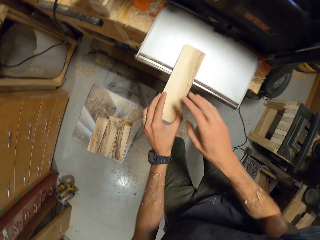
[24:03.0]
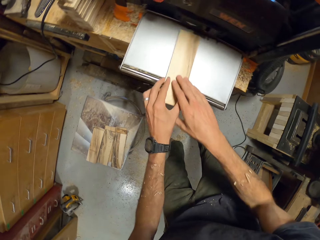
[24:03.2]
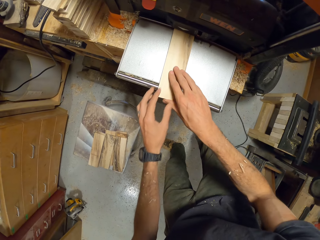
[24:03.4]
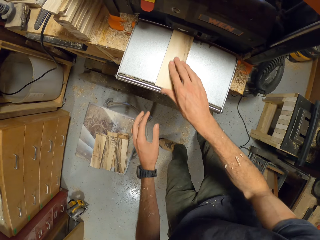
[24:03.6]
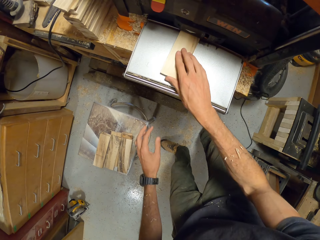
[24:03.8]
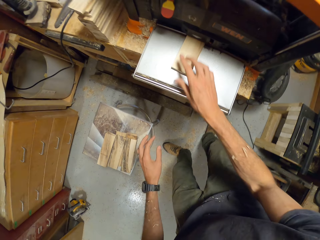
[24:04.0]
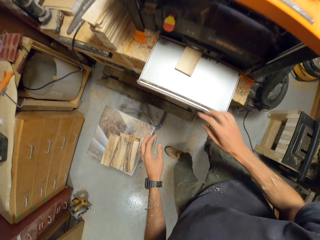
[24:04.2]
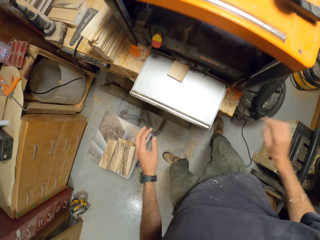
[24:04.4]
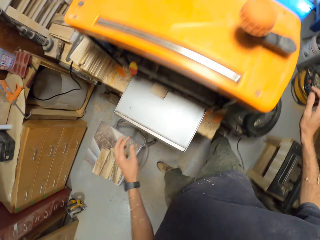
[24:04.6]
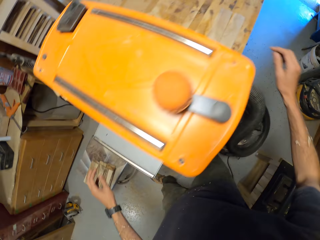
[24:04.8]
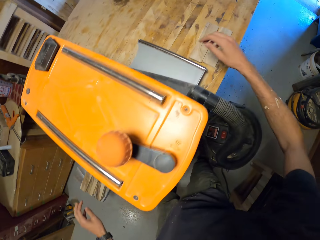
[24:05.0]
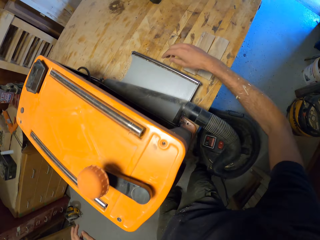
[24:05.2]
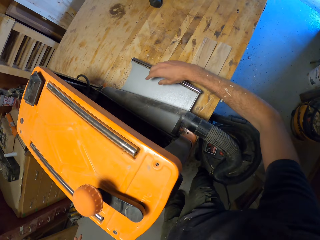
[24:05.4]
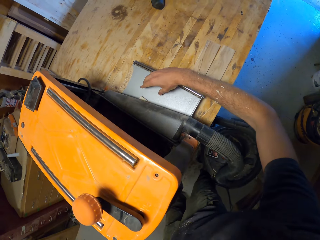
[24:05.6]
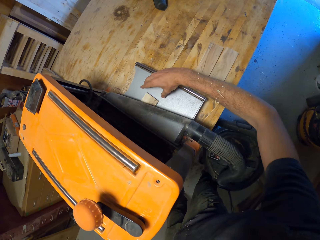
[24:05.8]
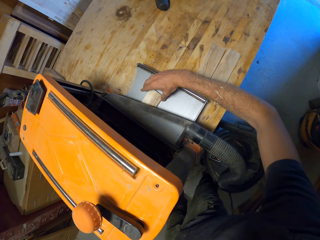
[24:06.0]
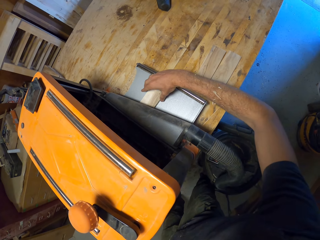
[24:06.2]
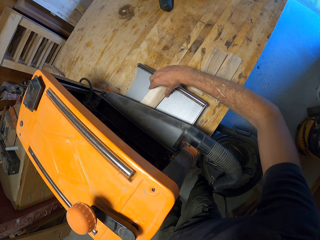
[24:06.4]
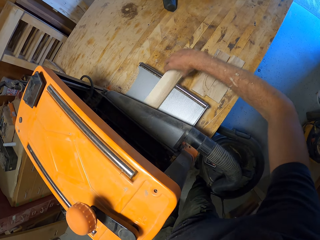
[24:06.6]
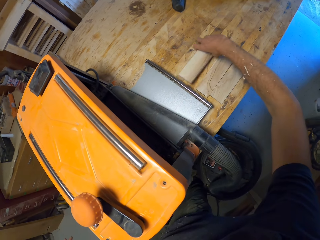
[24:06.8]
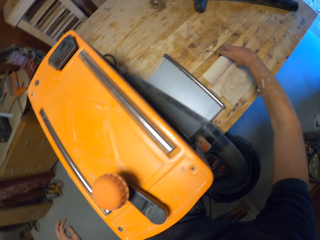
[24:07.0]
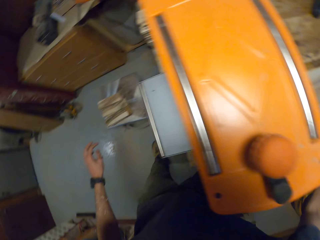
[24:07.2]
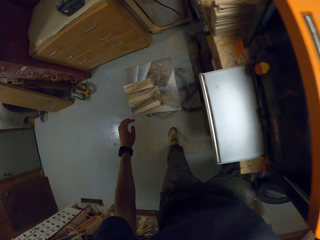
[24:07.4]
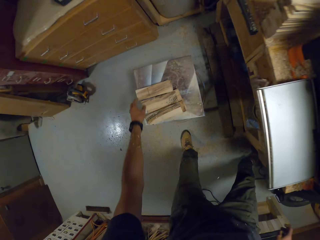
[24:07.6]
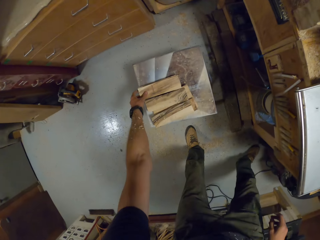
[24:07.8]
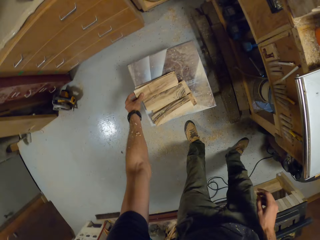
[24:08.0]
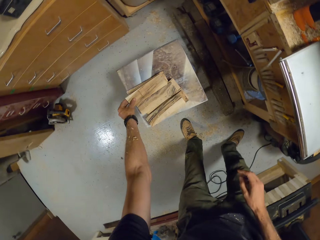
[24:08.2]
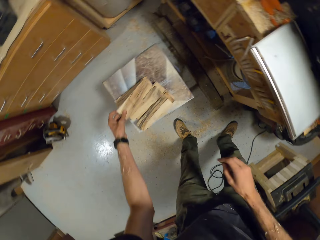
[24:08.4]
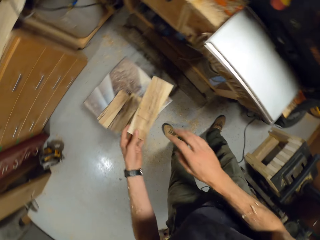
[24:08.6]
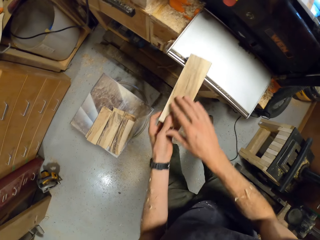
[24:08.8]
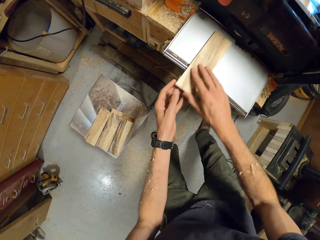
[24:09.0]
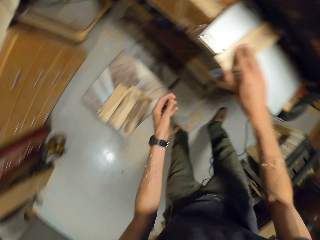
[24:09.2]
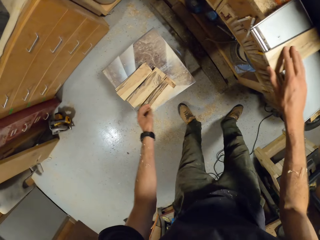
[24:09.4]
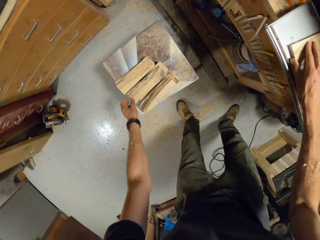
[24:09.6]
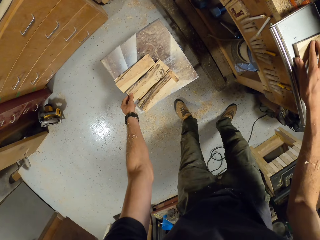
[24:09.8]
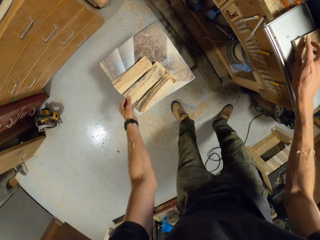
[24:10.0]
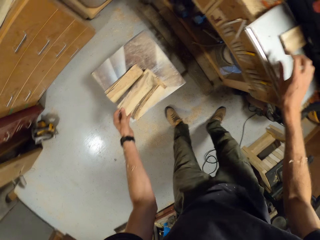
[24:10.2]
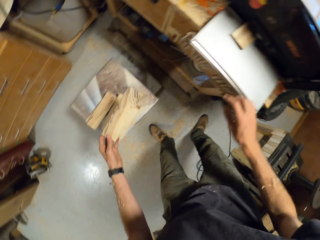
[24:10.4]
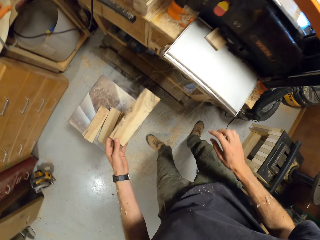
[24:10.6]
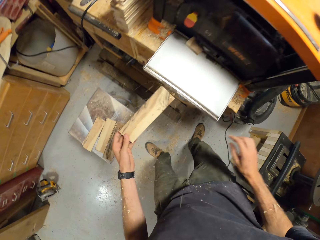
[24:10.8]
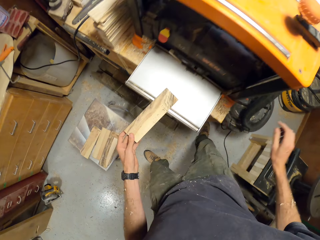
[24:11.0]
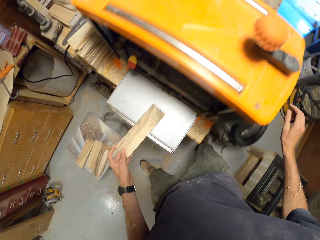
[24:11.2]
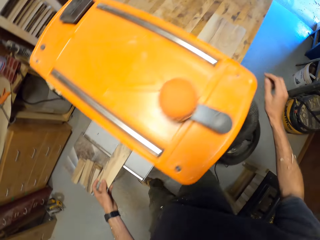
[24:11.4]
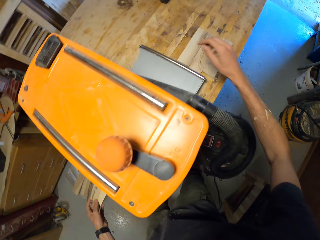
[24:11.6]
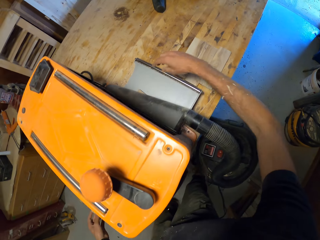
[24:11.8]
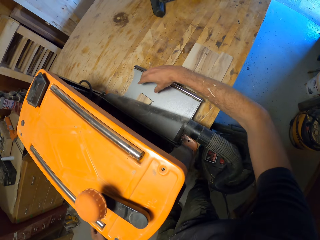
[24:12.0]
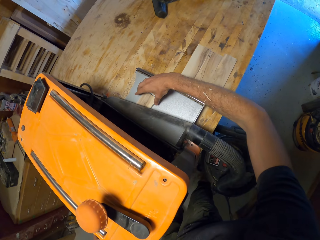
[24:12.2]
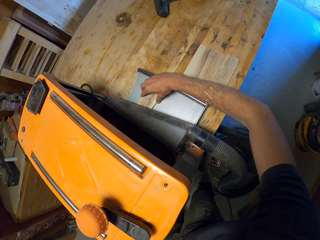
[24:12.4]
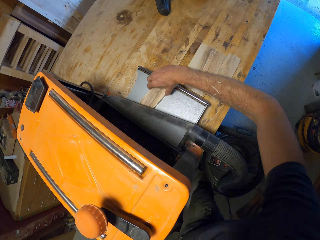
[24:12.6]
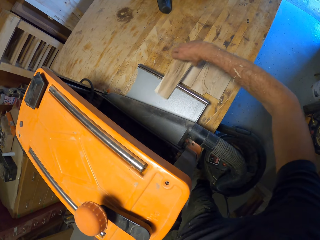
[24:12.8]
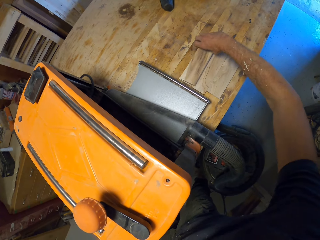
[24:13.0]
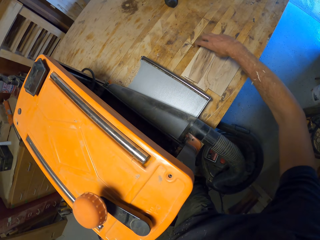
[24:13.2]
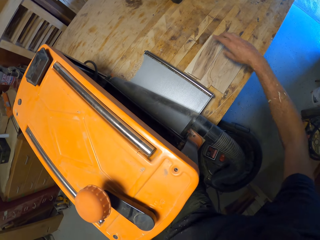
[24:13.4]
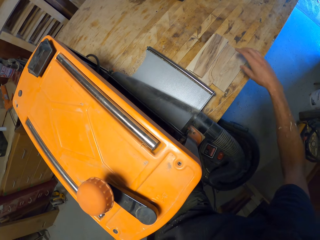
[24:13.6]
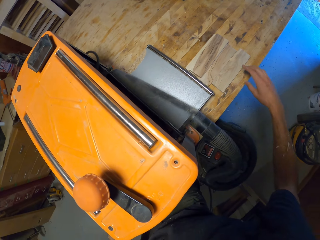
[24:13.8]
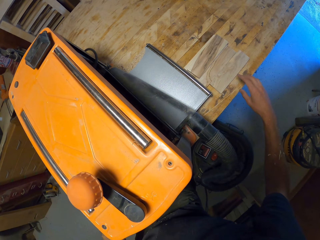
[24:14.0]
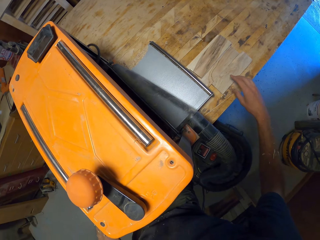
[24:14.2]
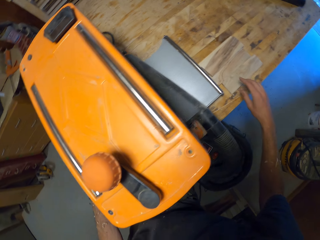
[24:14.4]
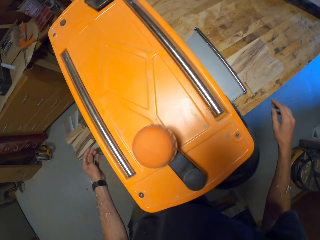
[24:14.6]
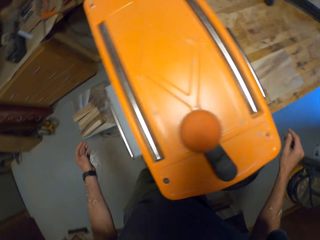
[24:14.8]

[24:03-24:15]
The camera wearer places the plank in his hands in the electric planer's feed bed. He pushes the wood through the thickness planer. He removes the plank from the electric planer's feed-out bed to the table with his right hand. He positions the wood on the worktable. He picks another plank from the stool with his hands. He places the plank in his hands in the electric planer's feed bed. He pushes the wood through the thickness planer. He picks another plank from the stool with his hands. He places the wood on the thickness planer. He removes the plank from the electric planer's feed-out bed to the table with his right hand. He lays the wood aside.

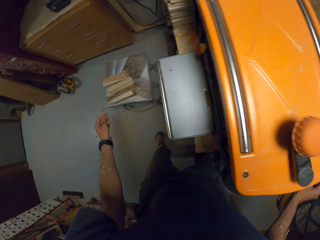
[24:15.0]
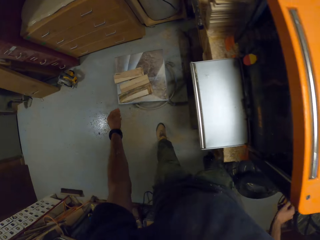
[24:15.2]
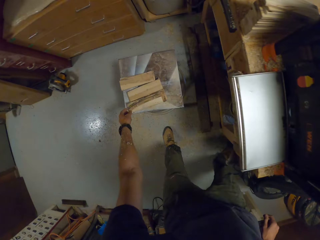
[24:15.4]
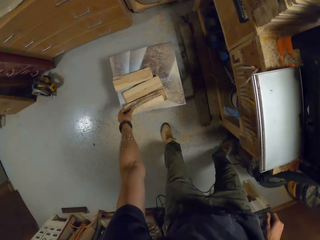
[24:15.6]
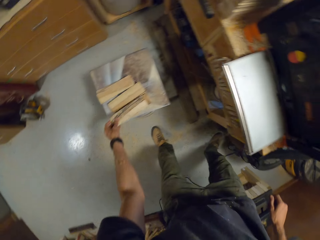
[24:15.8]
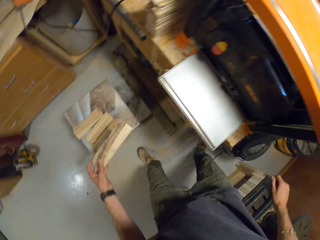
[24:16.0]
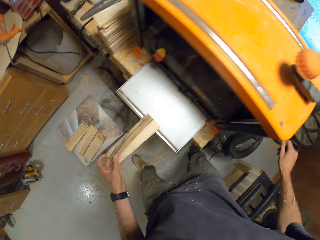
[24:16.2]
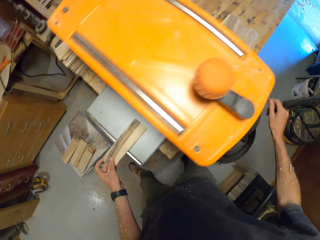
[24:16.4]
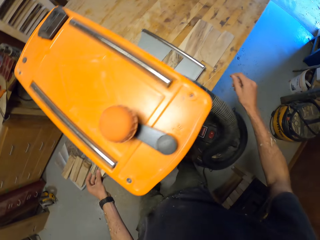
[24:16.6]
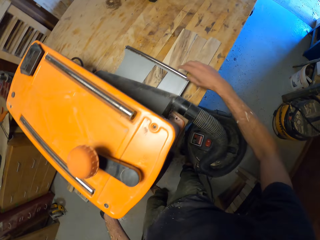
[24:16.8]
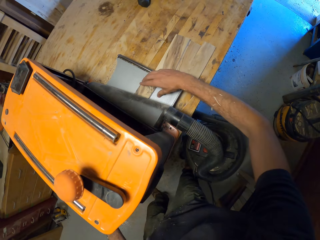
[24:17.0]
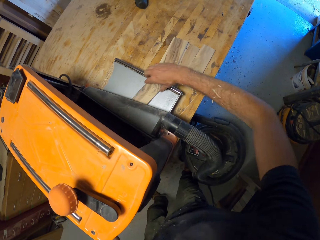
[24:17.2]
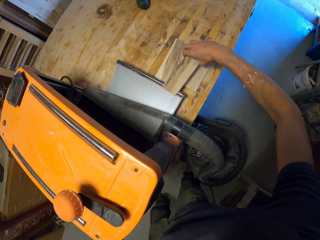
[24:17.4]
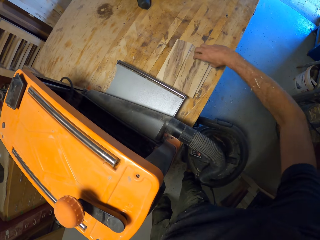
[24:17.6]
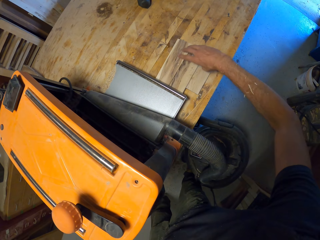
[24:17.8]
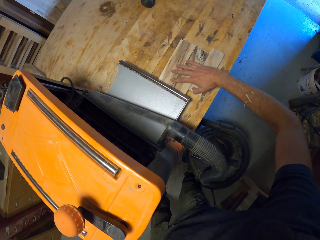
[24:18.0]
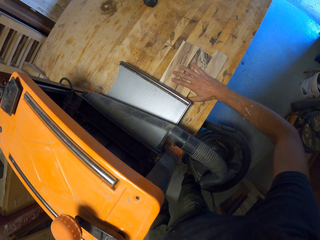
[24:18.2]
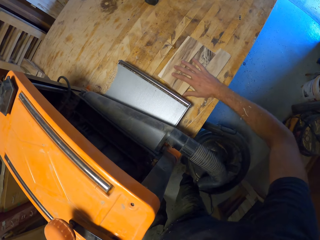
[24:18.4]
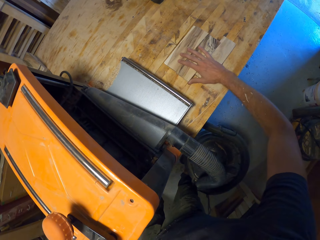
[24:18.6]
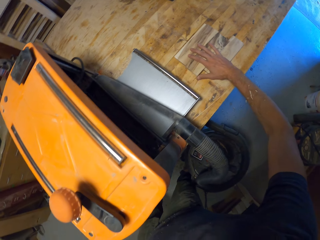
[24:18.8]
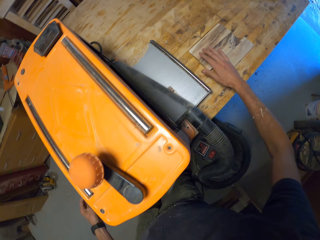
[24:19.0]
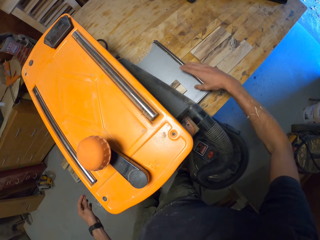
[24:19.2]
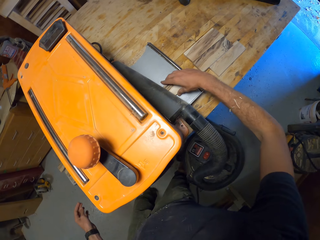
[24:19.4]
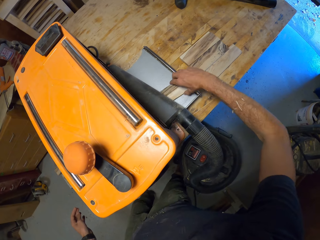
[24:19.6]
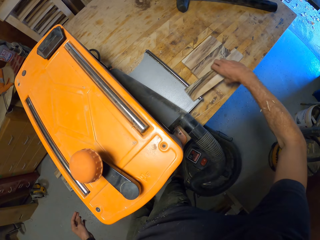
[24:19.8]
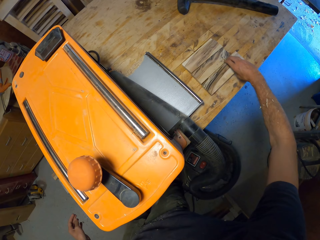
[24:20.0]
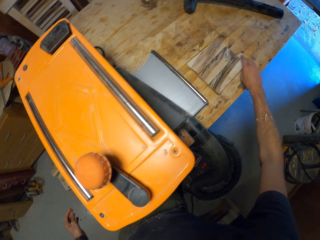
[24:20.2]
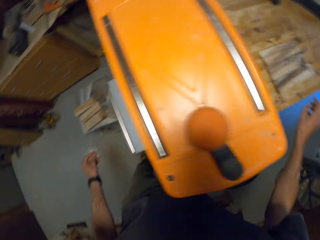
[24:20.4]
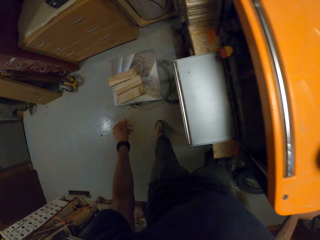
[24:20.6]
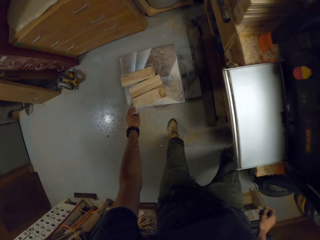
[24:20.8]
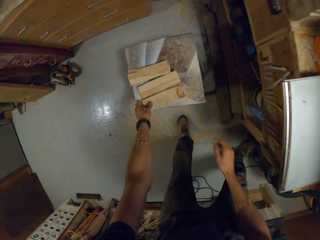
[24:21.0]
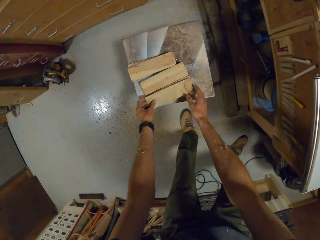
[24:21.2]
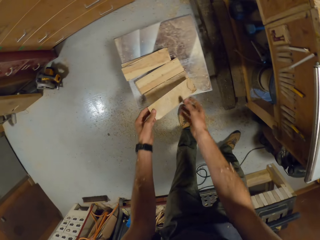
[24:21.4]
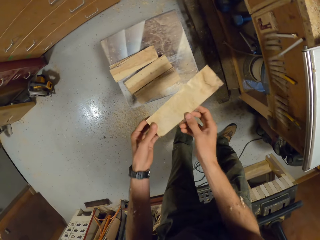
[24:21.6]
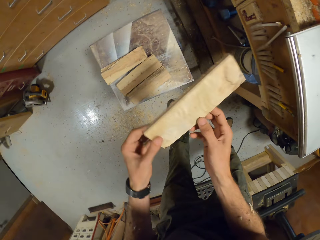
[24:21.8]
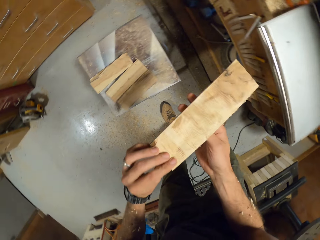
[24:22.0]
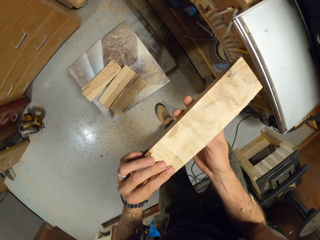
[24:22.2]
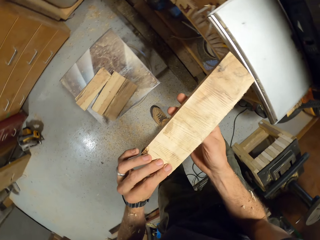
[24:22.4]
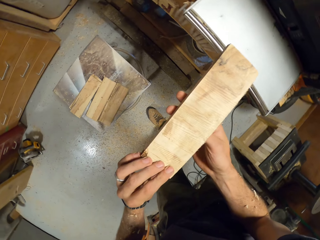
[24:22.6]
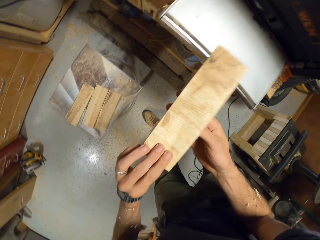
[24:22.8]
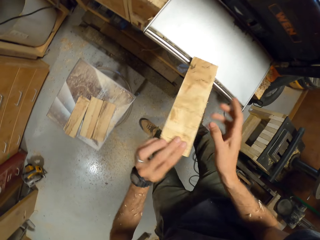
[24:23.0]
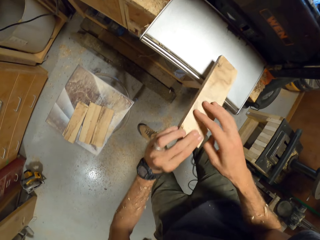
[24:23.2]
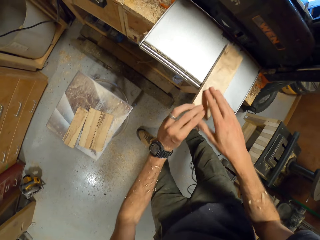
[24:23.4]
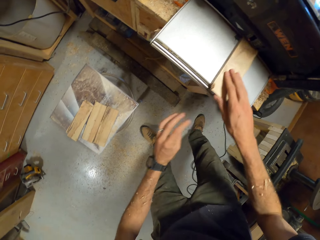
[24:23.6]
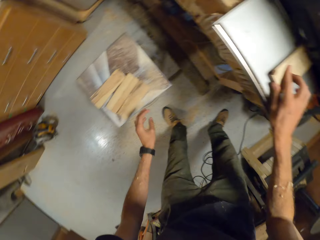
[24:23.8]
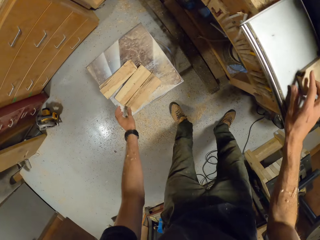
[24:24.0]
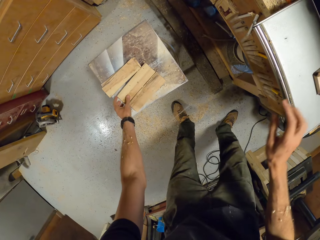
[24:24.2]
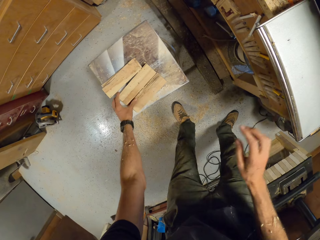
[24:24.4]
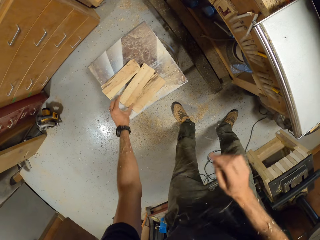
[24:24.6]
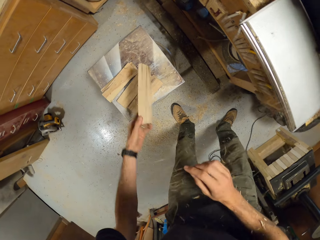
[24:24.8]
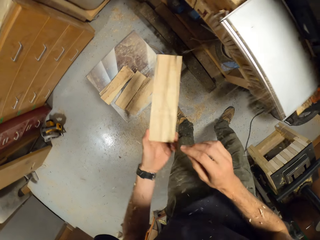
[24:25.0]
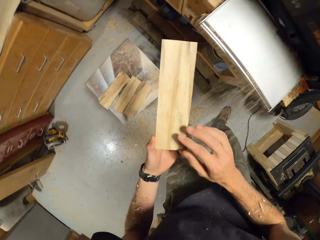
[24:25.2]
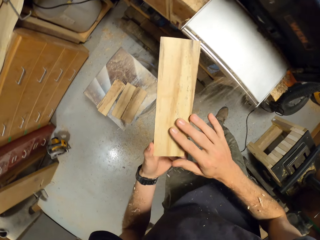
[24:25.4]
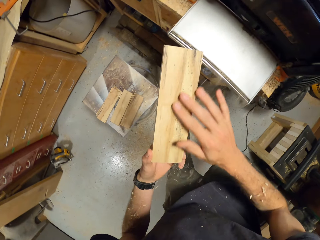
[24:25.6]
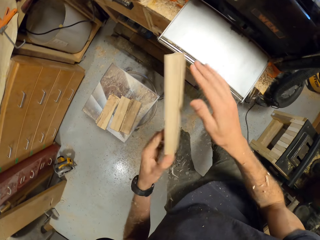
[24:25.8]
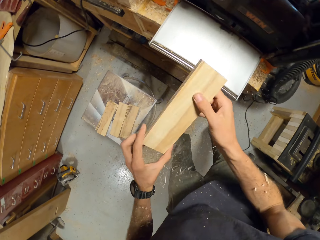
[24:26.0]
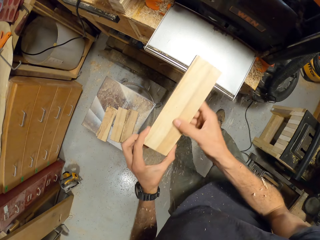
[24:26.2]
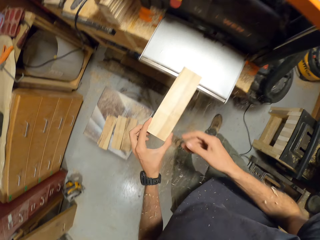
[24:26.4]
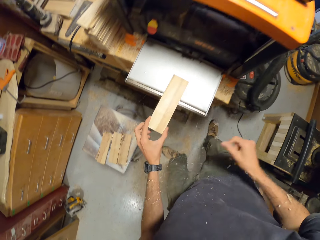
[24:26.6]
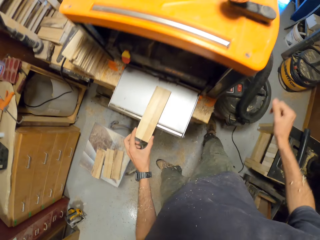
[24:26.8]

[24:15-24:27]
The camera wearer picks another plank from the stool with his hands. He pushes the wood through the thickness planer. He places the plank in his hands in the electric planer's feed bed. He removes the plank from the electric planer's feed-out bed to the table with his right hand. He positions the wood aside, moves the wood, removes the wood from the thickness planer and places the wood aside. He picks another plank from the stool with his hands. He checks the wood. He pushes the wood through the thickness planer. He places the plank in his hands in the electric planer's feed bed. He picks another plank from the stool with his hands. He looks at the wood. He lays the wood on the thickness planer.
